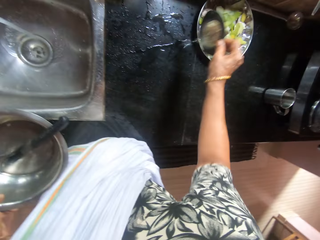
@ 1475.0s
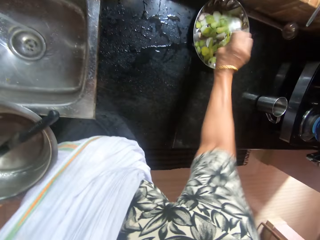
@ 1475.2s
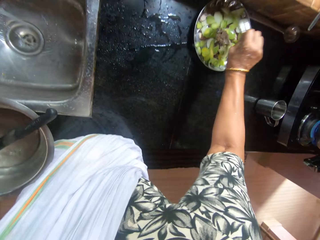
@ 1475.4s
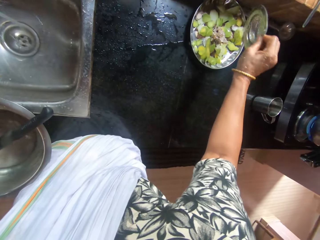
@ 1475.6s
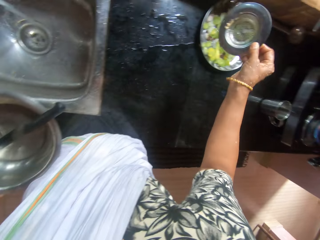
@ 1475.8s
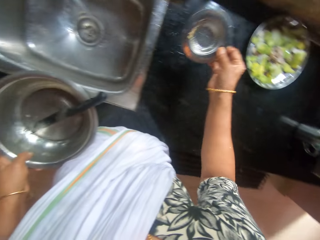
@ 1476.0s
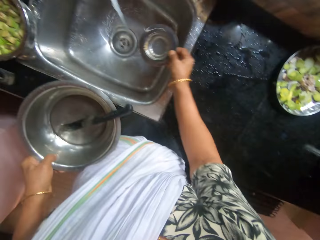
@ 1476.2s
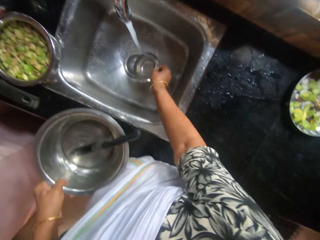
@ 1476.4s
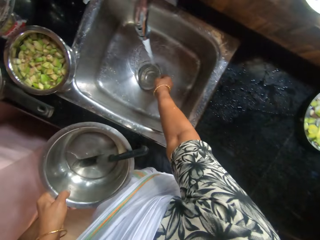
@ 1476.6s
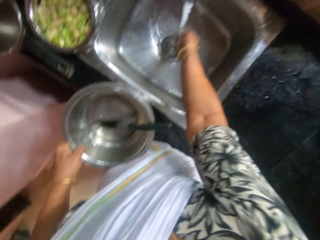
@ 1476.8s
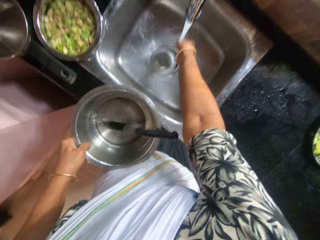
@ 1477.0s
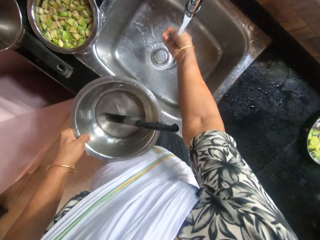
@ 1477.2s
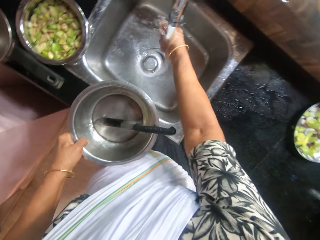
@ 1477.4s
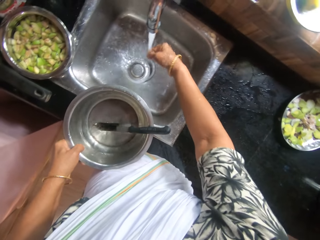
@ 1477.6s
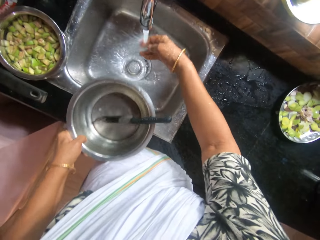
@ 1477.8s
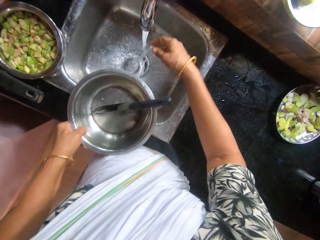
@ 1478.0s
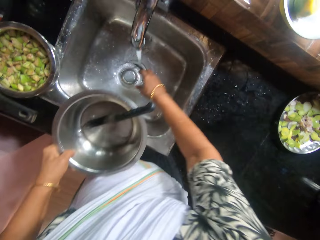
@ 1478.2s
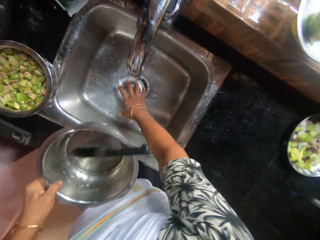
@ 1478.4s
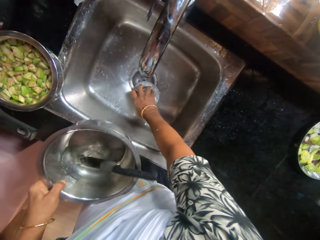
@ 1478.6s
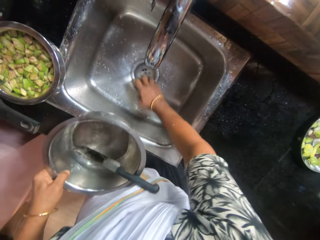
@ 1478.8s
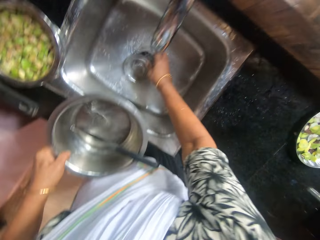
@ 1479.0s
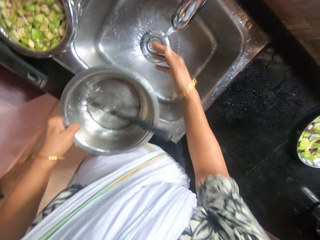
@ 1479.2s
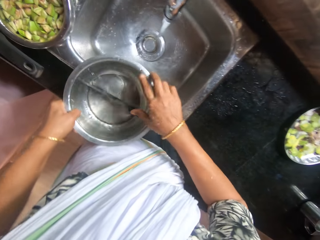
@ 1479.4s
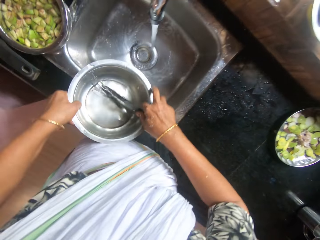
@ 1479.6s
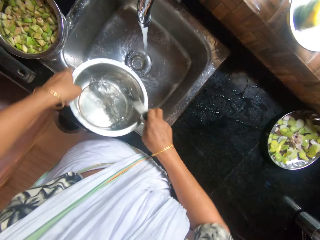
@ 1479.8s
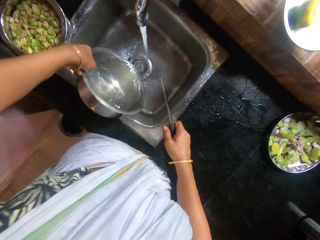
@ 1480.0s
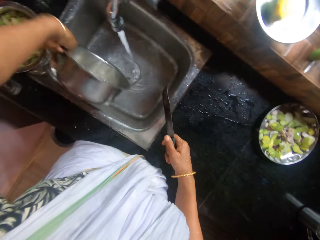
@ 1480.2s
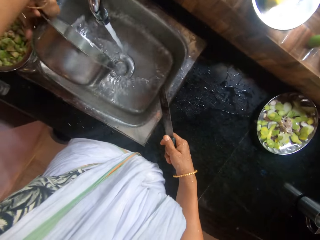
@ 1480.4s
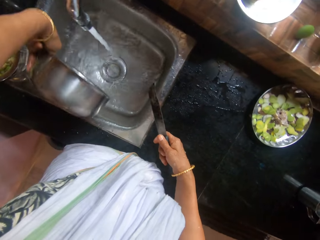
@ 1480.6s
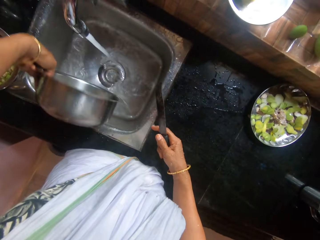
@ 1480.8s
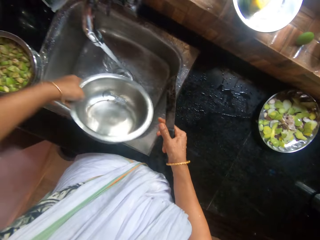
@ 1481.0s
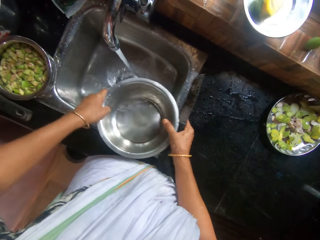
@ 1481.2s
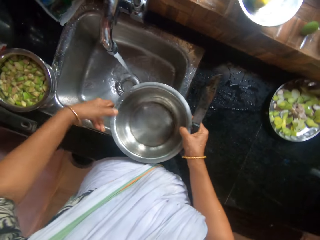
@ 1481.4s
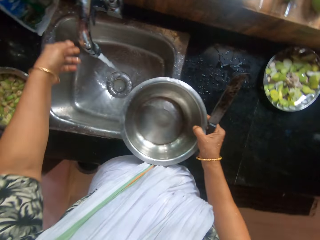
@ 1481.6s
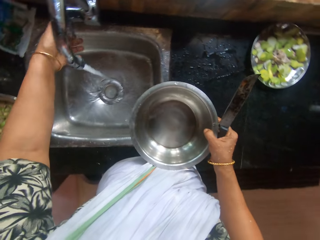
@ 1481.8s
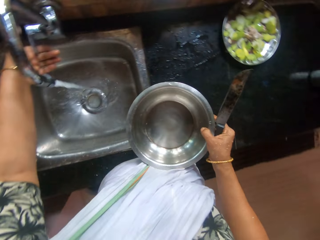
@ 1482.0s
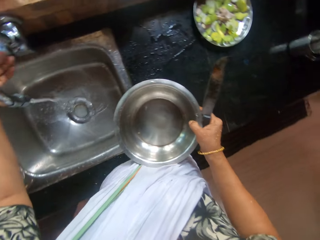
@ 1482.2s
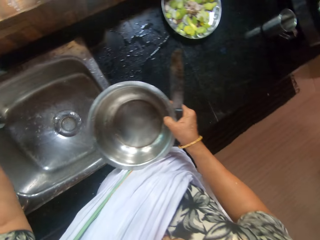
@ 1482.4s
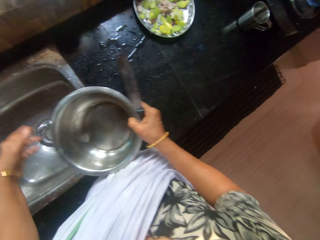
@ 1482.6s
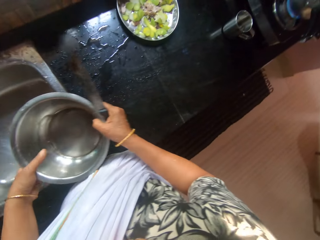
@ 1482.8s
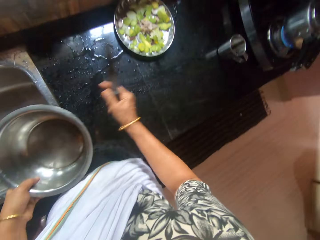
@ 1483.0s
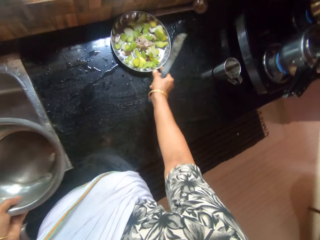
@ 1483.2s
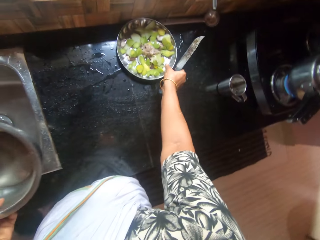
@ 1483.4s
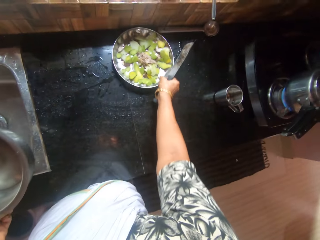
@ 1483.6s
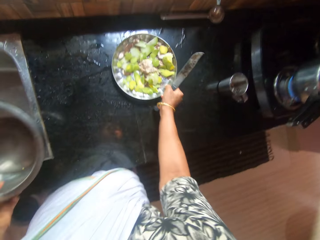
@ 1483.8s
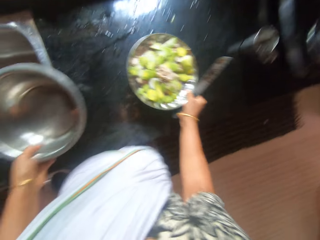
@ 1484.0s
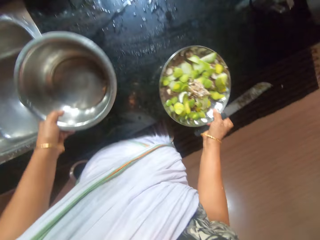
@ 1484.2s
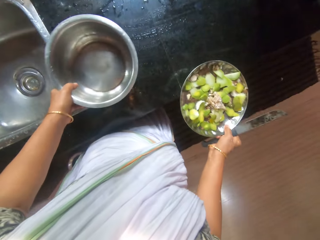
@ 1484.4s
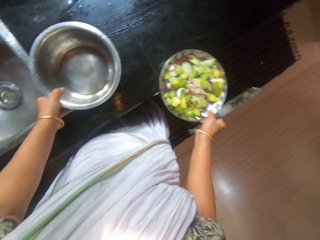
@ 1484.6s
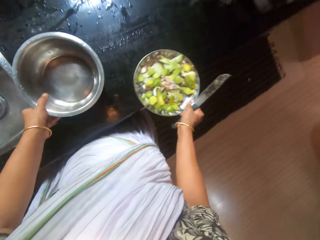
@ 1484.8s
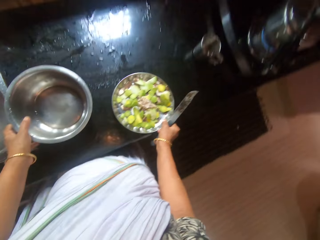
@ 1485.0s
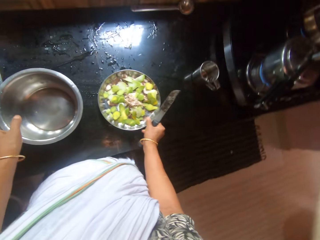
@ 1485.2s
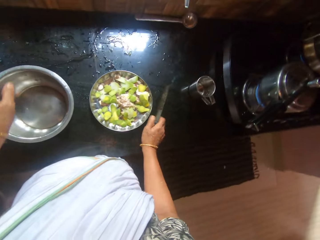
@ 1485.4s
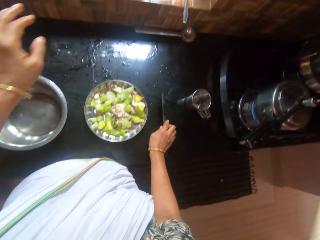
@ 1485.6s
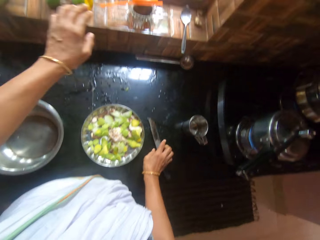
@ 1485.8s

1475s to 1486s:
The camera wearer pours the dirt in the strainer in the plate with her right hand. She places the strainer in the sink with her right hand. She closes the sink. She rinses her right hand. She adjusts the strainer with her right hand. She pours water in the sink with the bowl in her left hand. She holds the knife with her right hand. She holds the bowl with her right hand. She closes the faucet with her left hand. She holds the bowl with her left hand. She picks up the tray with her right hand from the counter top. She drops the bowl and tray on the counter top with both hands.

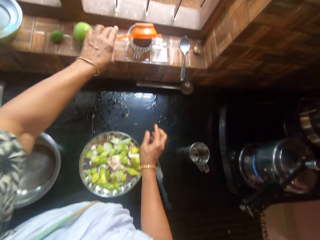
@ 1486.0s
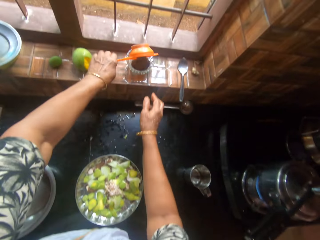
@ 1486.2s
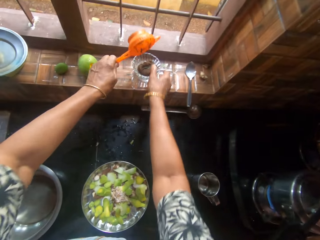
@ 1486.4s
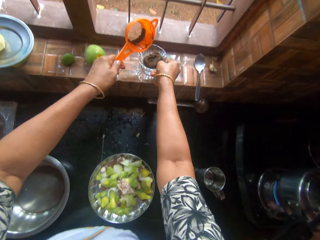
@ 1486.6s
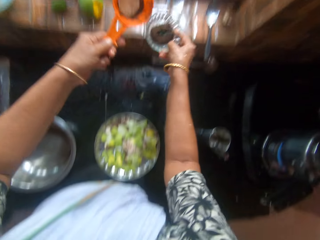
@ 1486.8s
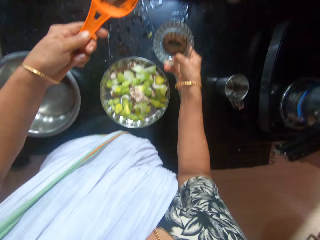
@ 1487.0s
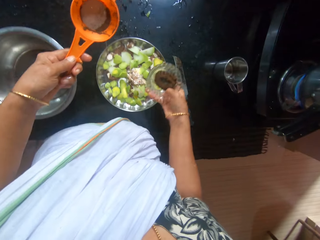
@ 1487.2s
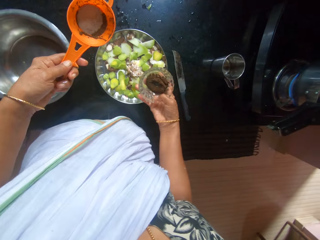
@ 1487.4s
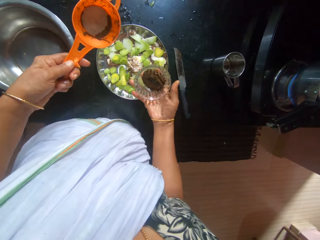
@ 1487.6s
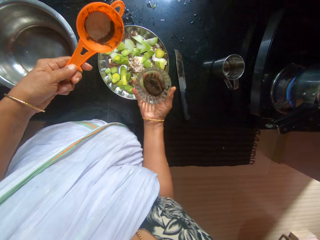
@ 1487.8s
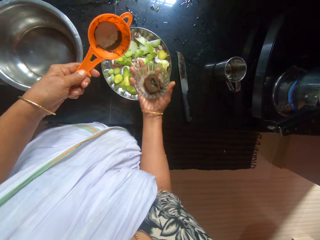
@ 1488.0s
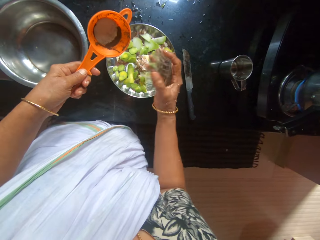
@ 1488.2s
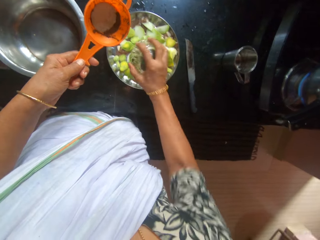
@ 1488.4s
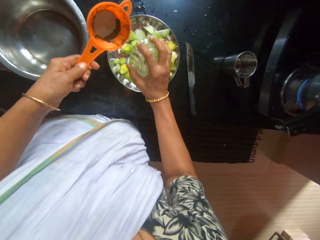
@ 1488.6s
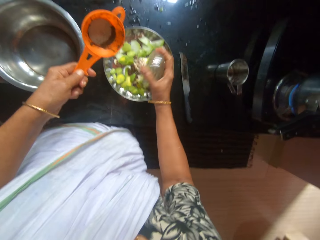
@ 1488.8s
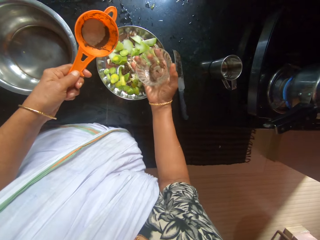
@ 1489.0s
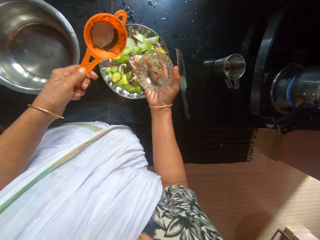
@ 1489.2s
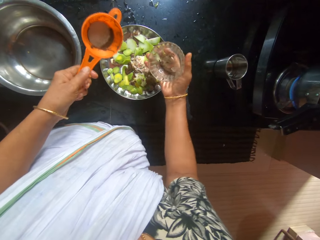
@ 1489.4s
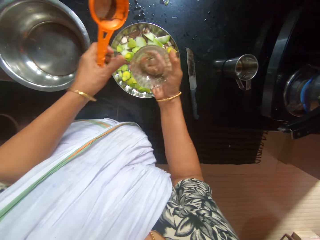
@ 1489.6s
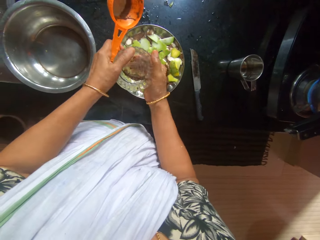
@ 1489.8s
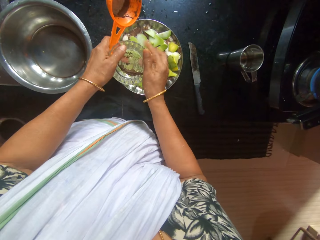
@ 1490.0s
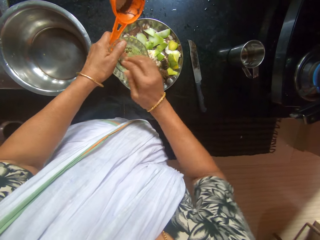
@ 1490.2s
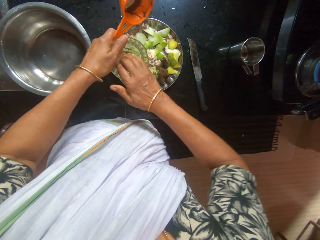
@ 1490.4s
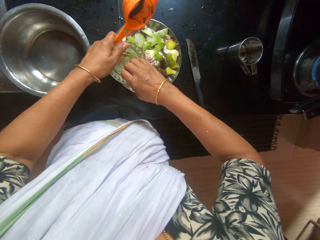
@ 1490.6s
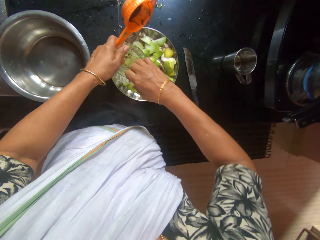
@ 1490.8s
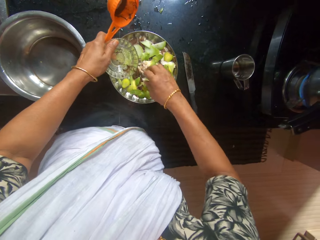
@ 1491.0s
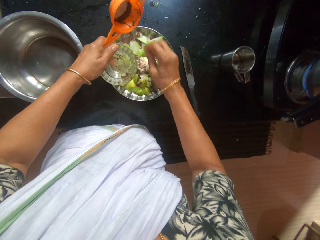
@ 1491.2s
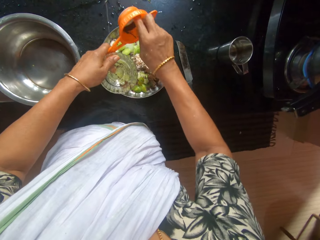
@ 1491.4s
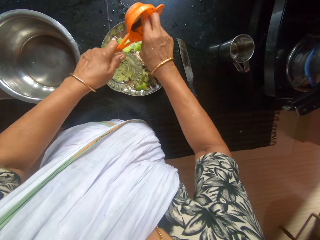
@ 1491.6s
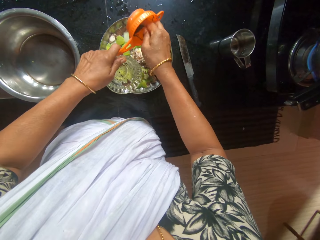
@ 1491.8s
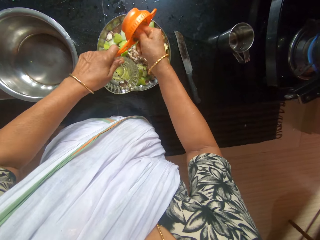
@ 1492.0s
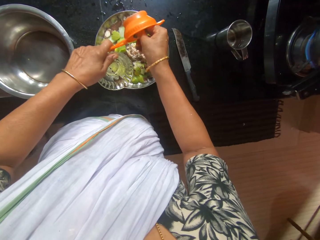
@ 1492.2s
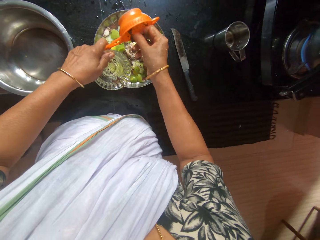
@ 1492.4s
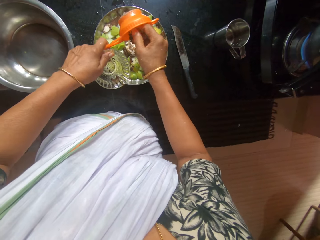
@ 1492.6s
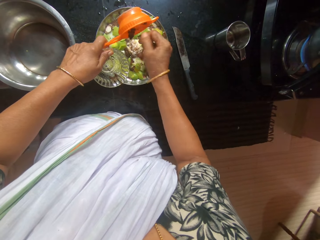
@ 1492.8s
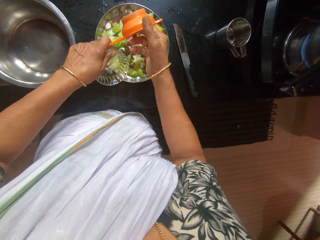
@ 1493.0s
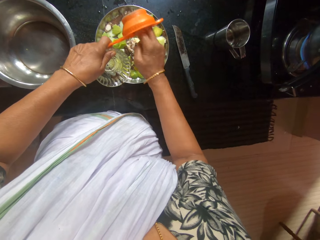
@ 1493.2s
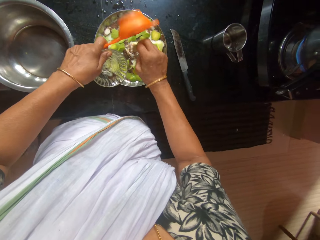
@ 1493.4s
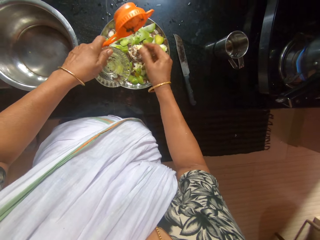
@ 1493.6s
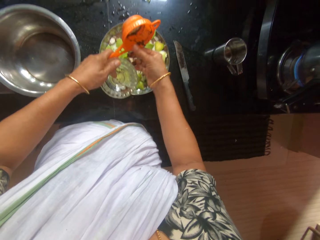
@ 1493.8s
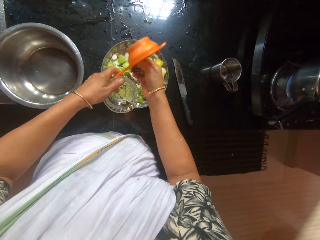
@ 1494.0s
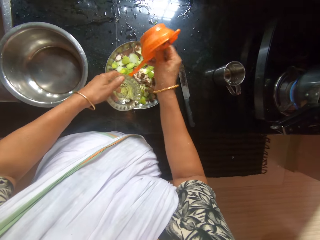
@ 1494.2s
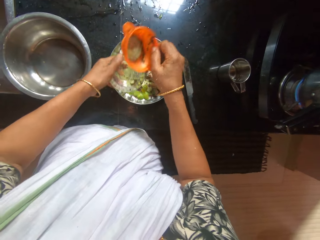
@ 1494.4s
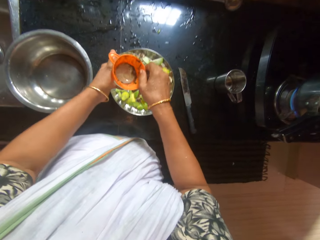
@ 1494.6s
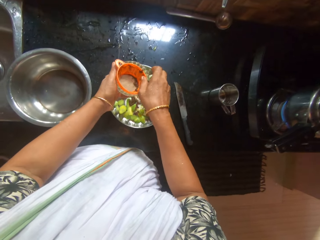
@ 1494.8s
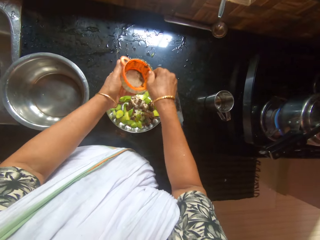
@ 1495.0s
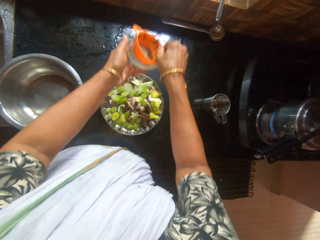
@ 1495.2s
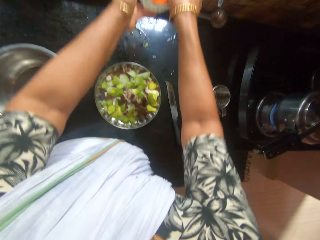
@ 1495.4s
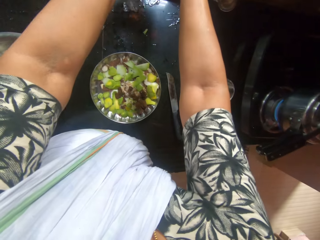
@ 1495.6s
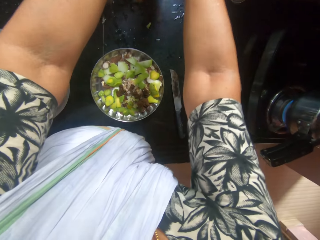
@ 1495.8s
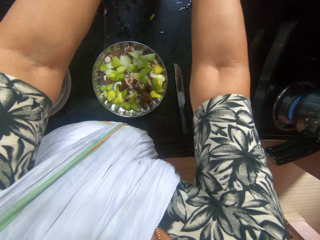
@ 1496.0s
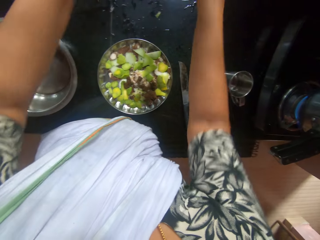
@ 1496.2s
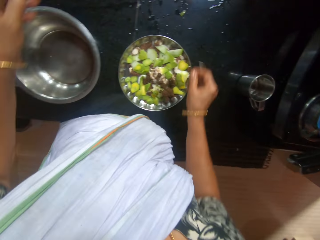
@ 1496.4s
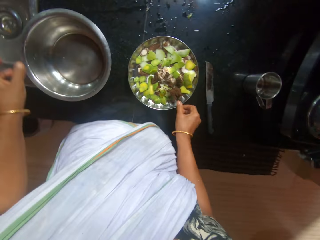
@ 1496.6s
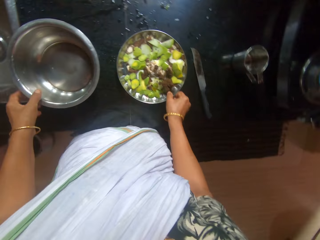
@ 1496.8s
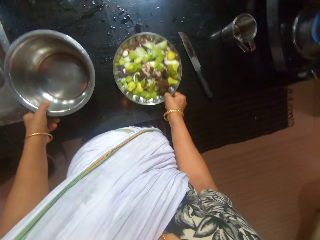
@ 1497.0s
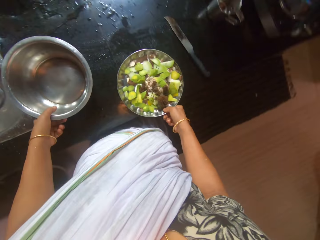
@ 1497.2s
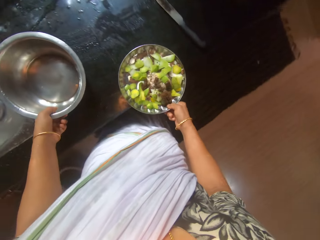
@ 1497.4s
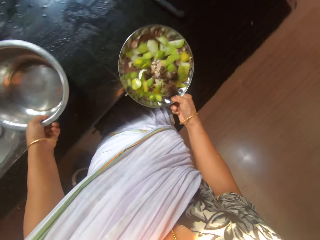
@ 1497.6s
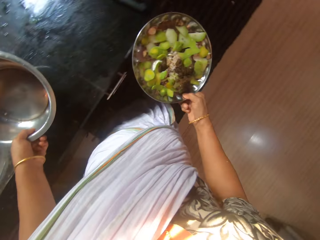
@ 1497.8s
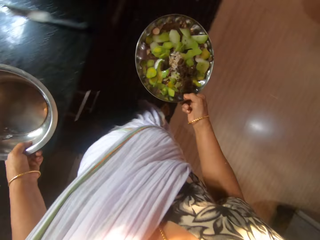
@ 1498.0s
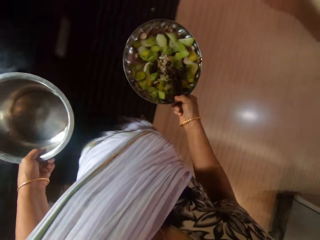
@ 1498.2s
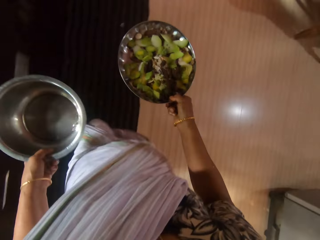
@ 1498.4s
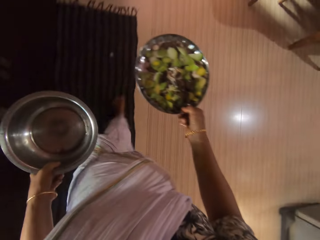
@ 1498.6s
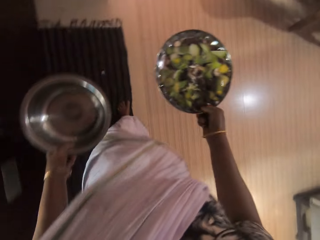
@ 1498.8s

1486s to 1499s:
The camera wearer picks up a sieve from a cup of paste with her left hand. She picks up the cup of paste with her right hand from a window. She pours the paste from the cup into the tray with her right hand. She scoops paste into the tray with her right hand from the cup and sieve. She pours wastes. She drops the cup on the window with both hands. She picks up the tray and bowl with both hands from the counter top.
